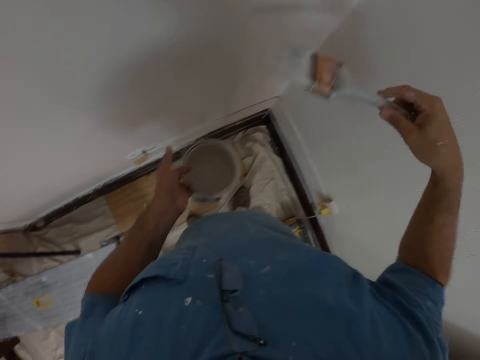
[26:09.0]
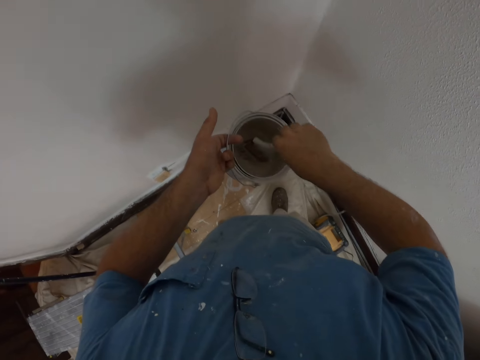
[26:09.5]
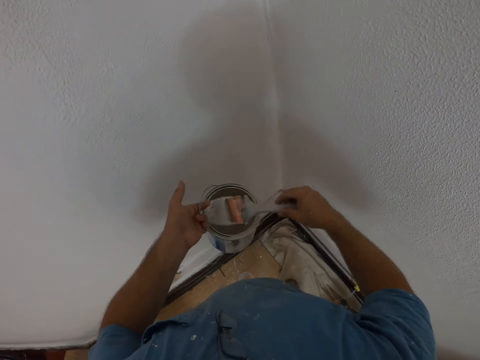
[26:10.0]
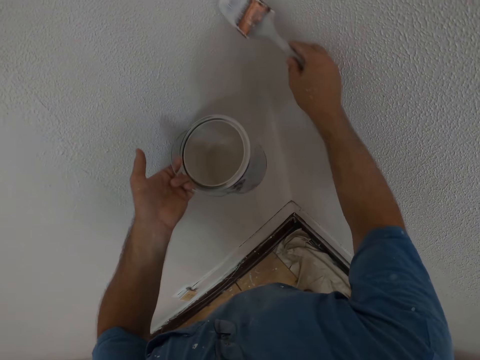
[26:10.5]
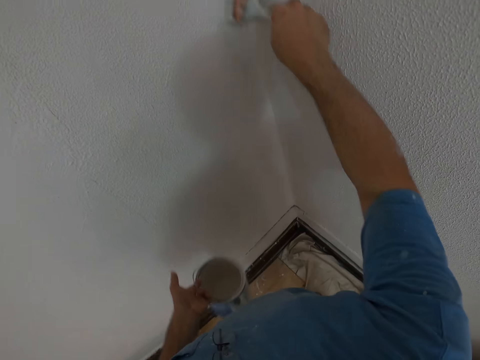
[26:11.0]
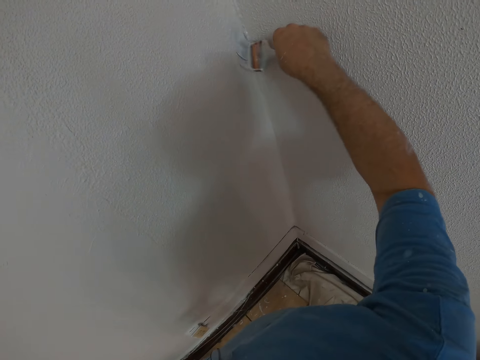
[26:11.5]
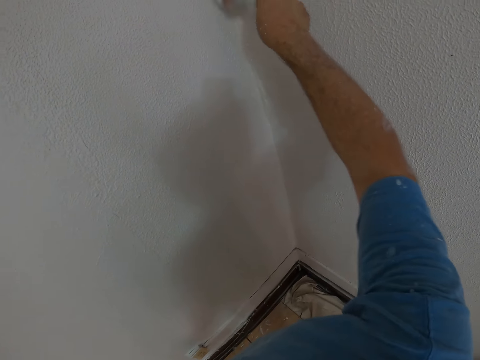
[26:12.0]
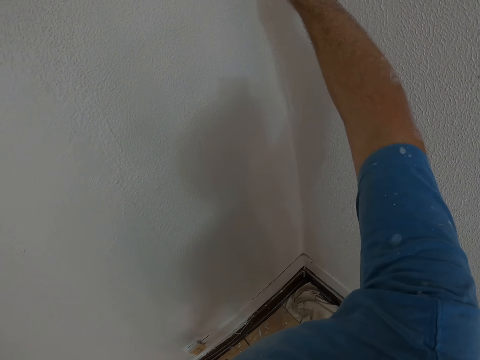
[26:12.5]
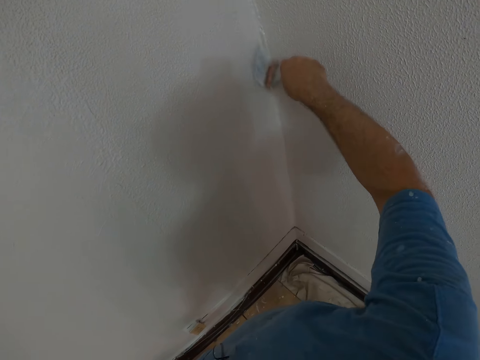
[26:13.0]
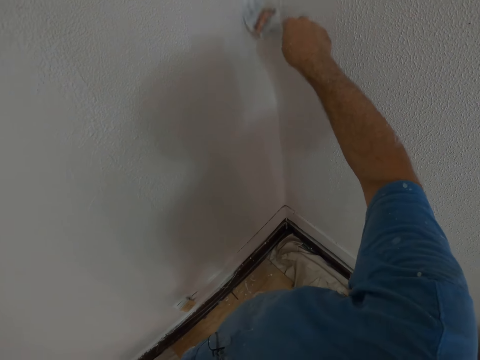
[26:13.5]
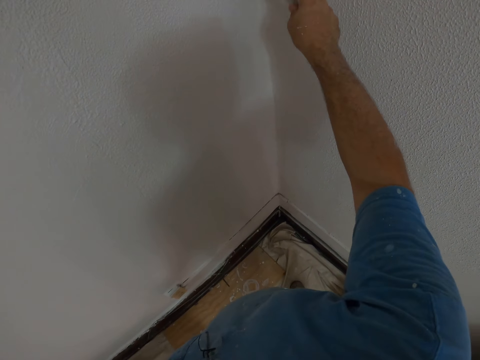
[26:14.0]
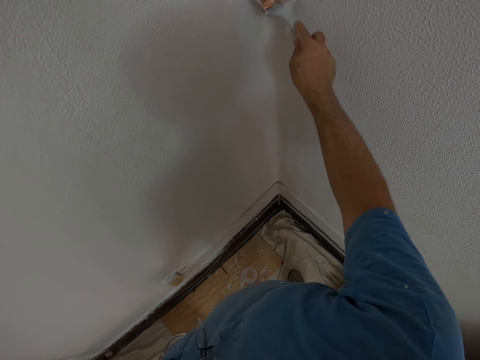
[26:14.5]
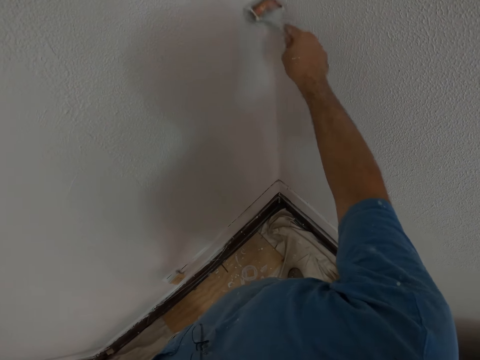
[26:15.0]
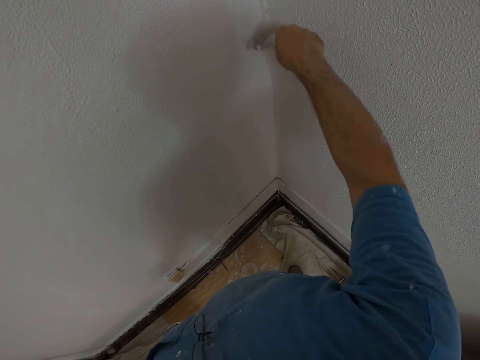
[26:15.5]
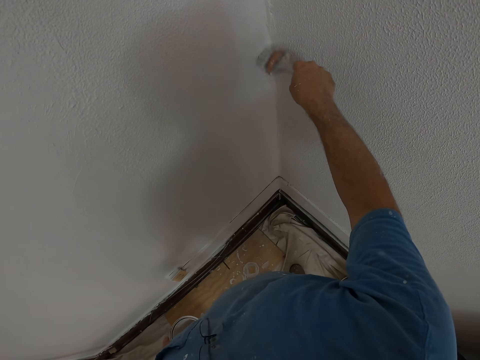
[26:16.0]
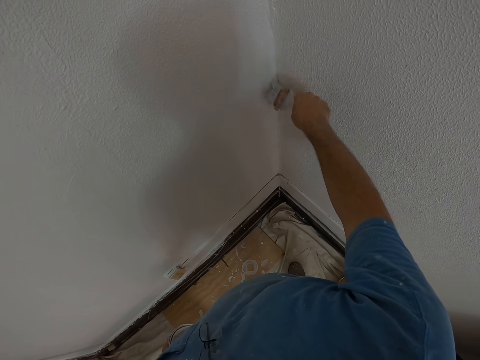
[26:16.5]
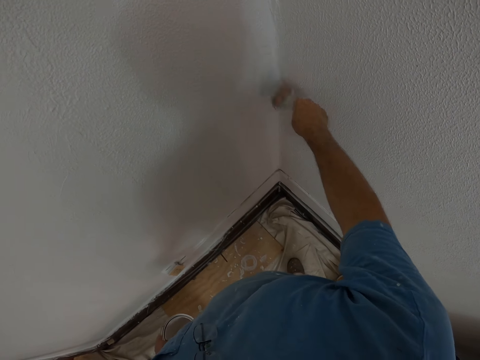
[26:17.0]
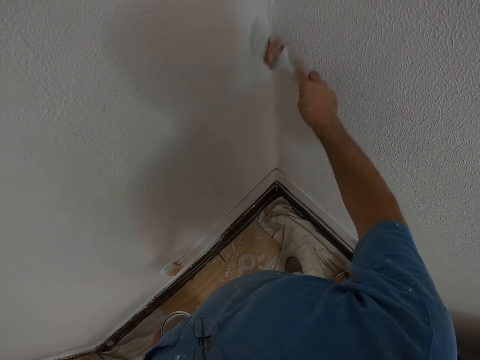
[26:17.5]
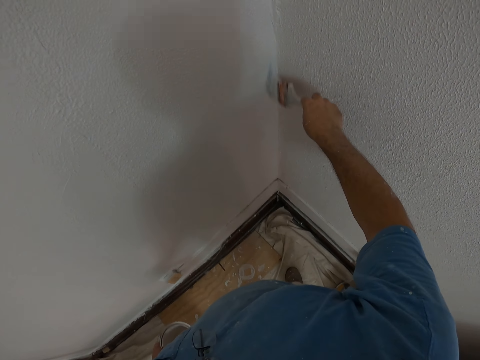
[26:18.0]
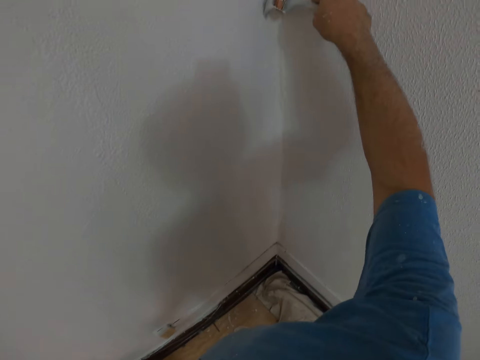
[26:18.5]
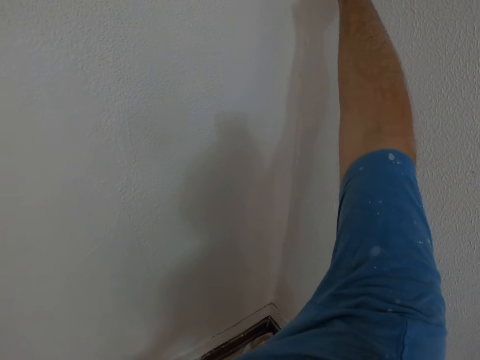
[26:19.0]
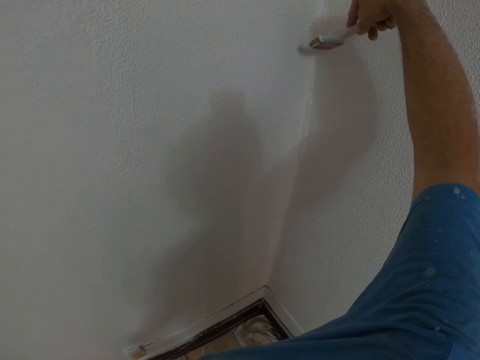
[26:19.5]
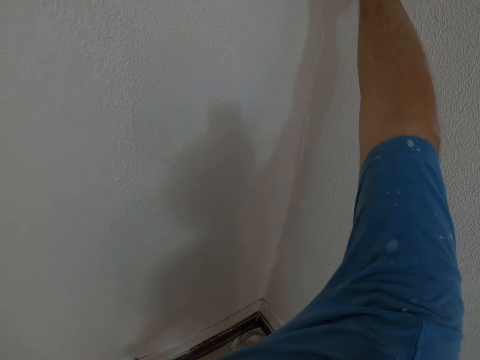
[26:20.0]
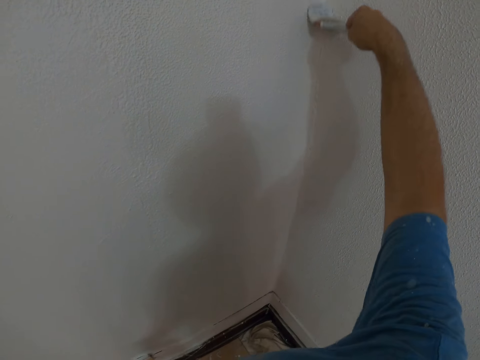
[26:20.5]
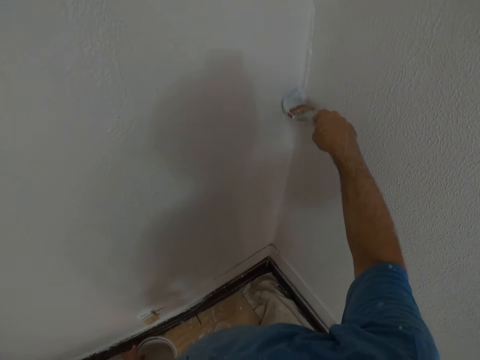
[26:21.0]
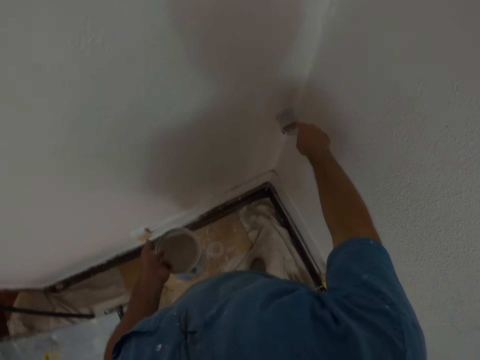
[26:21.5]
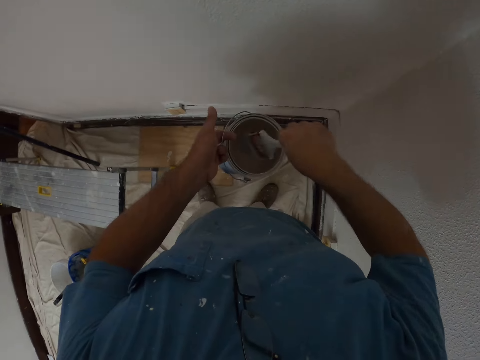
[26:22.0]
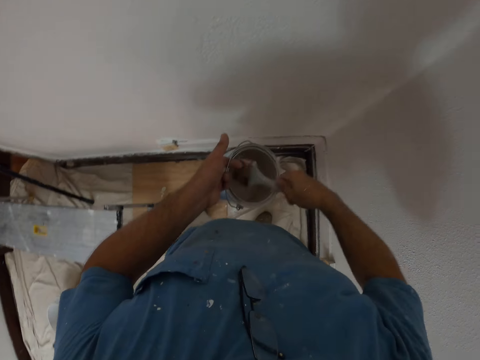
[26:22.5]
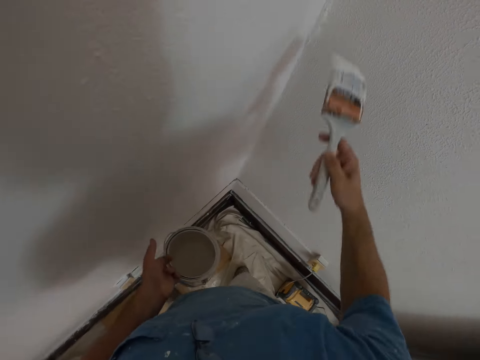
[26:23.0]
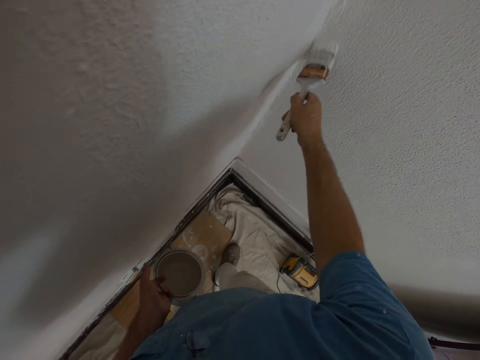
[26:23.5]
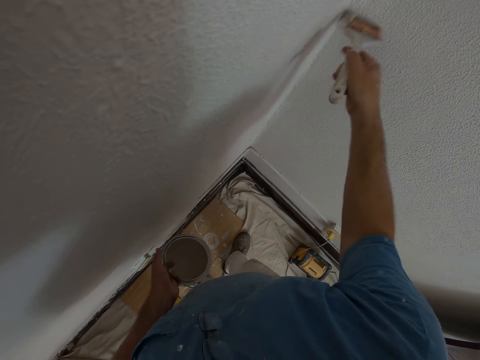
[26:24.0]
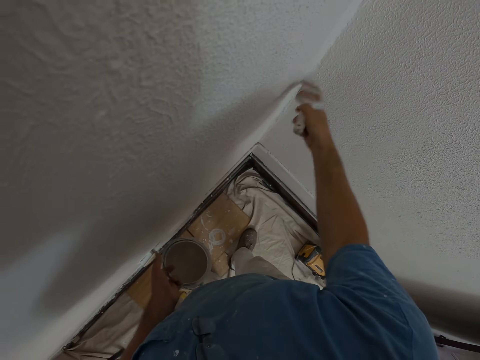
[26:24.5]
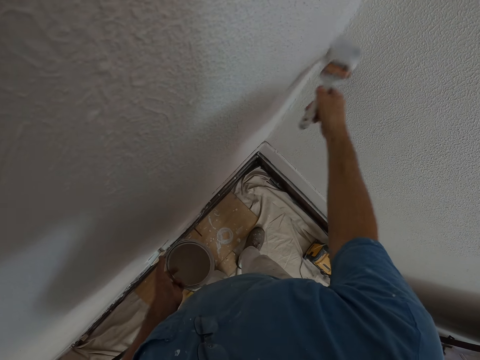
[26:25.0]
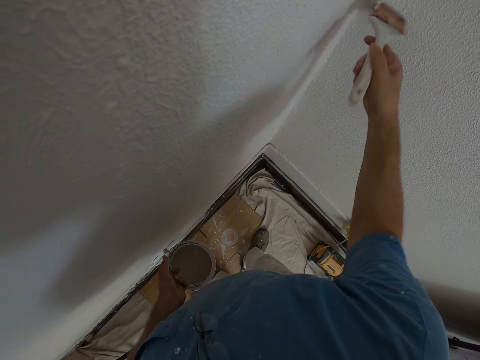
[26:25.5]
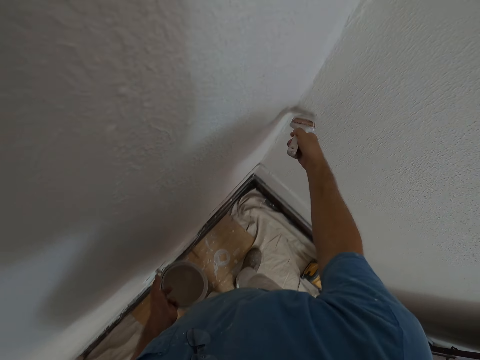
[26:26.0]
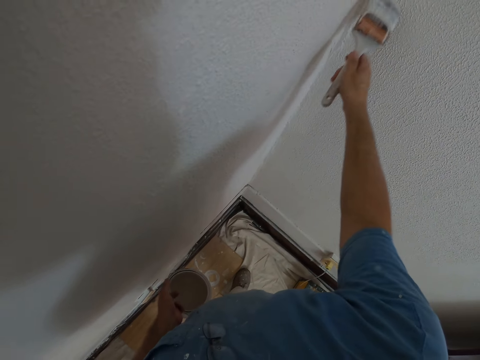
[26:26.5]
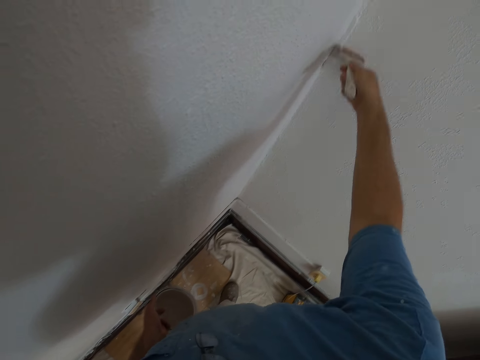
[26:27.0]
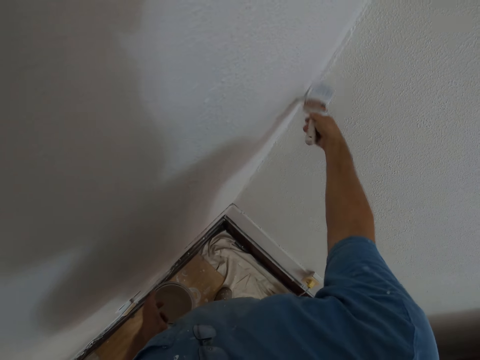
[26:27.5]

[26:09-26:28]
The camera wearer dips the paint brush in the paint bucket. They paint the wall of the room with the paint brush. They dip the paint brush in the paint bucket. They paint the wall of the room with the paint brush.

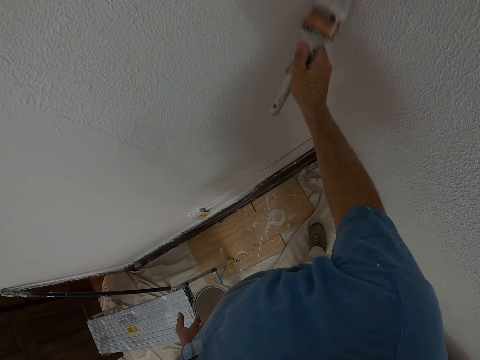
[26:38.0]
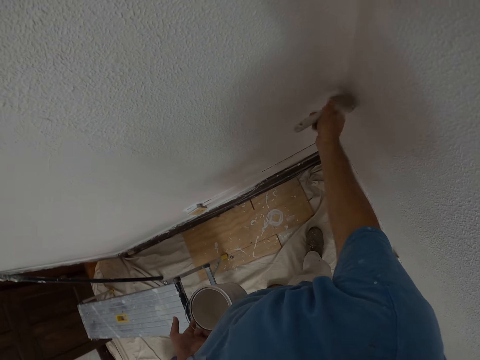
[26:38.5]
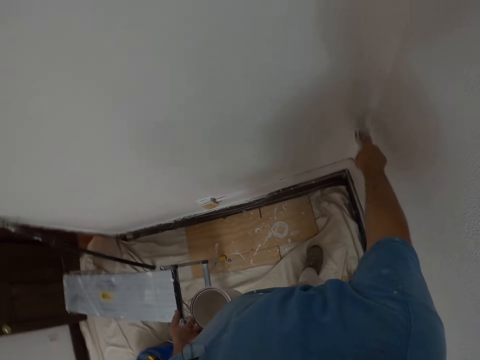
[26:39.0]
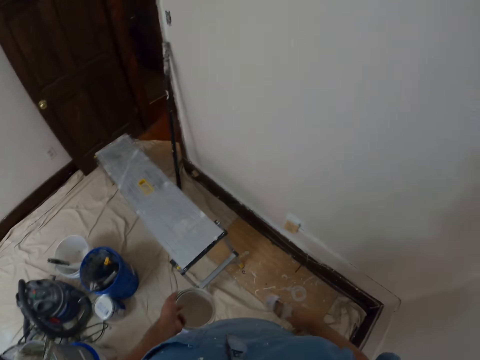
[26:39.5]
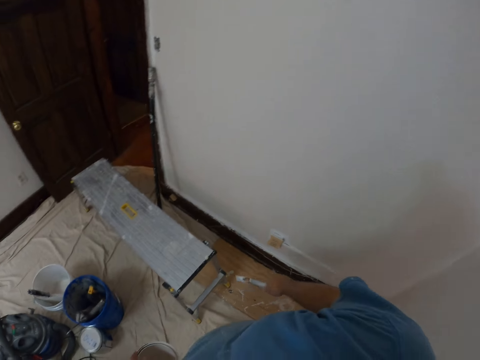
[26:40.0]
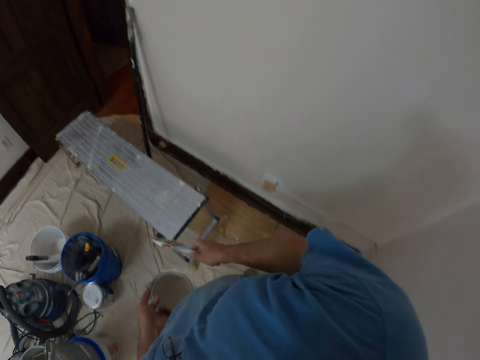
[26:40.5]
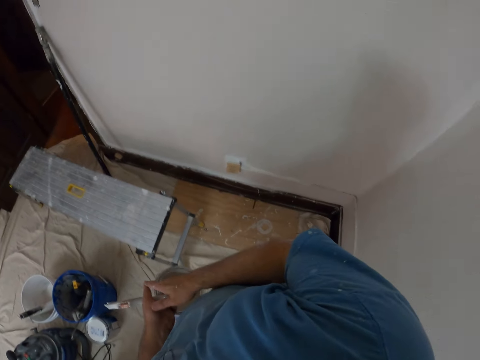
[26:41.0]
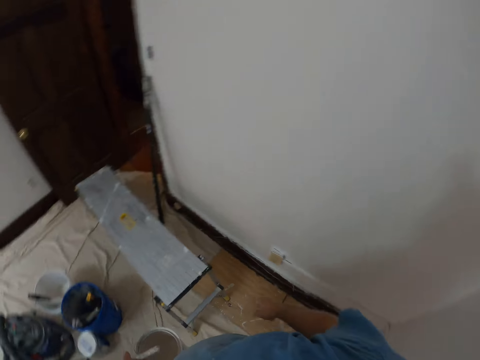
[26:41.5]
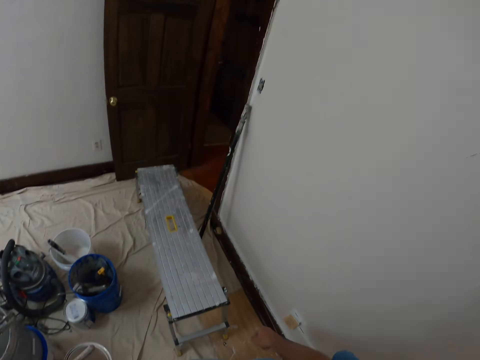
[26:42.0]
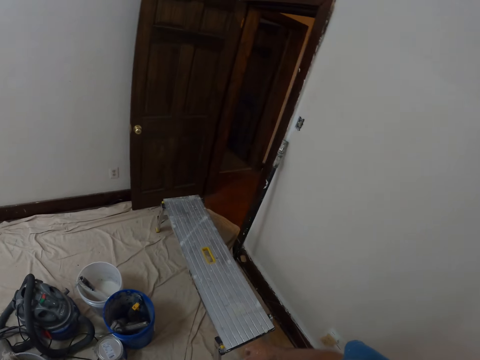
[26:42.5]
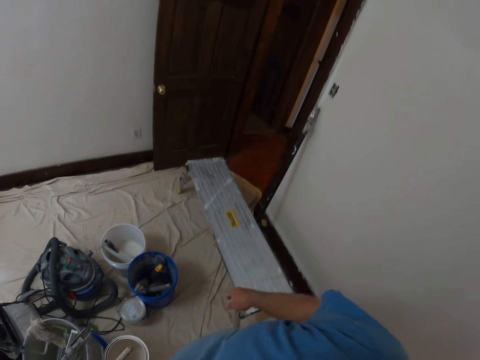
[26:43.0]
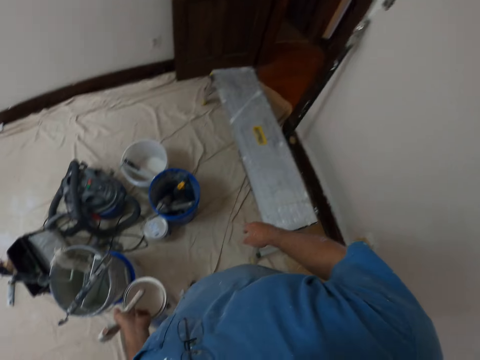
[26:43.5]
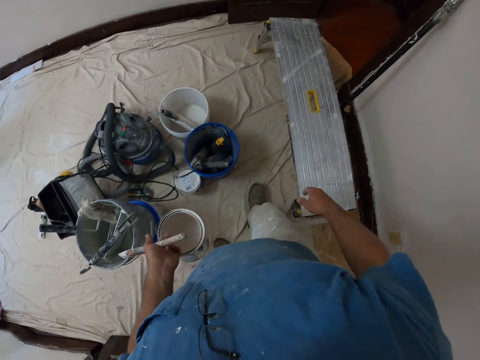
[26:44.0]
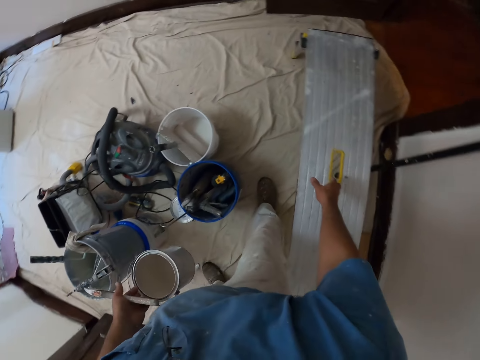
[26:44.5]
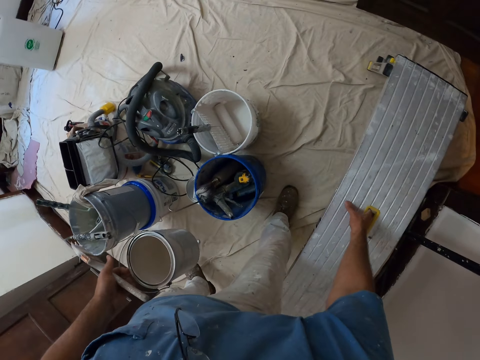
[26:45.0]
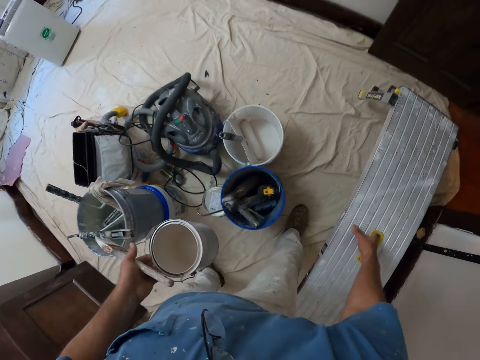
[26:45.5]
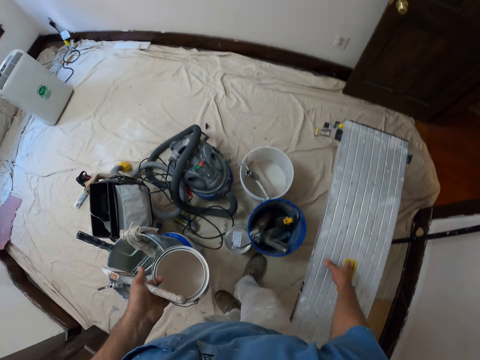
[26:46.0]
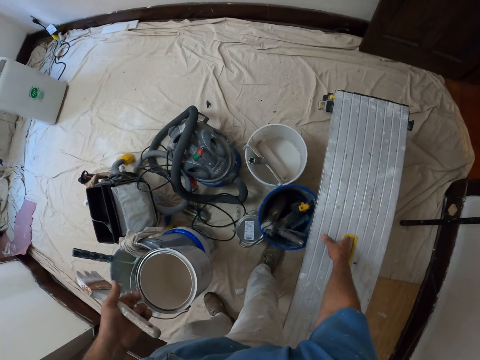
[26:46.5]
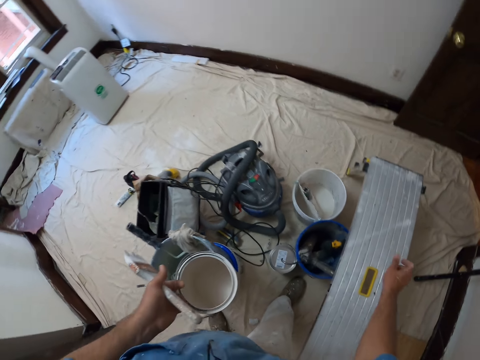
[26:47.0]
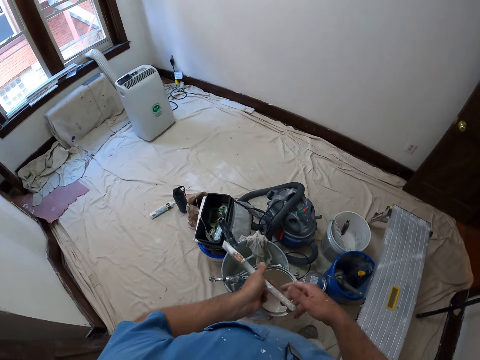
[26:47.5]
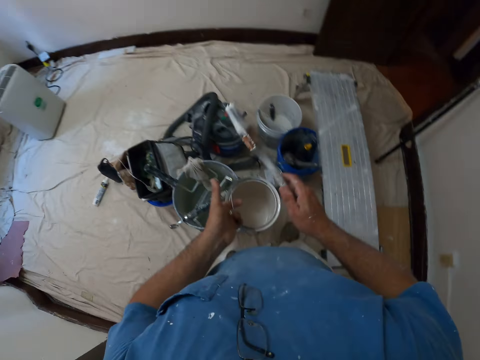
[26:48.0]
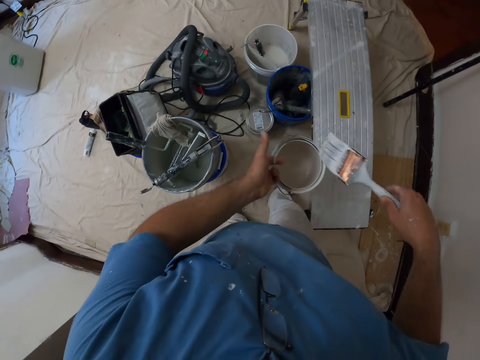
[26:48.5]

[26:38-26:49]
The camera wearer looks around. He turns around. He holds the paintbrush in his left hand and passes the paint brush from his right hand to his left. He stares down. He picks up the bench. He moves the stool on the floor. He places the bench down. He holds the paintbrush and passes the paint brush from his left hand to his right.
